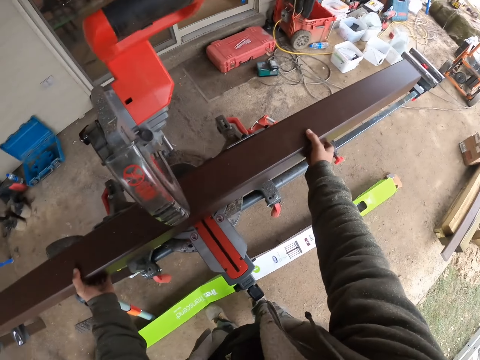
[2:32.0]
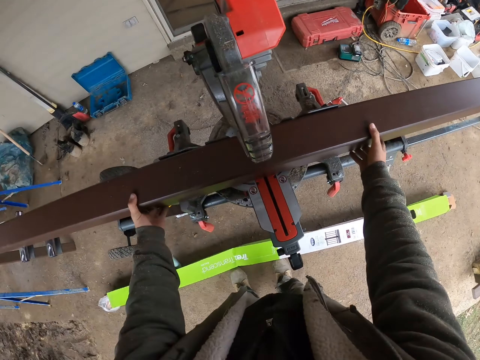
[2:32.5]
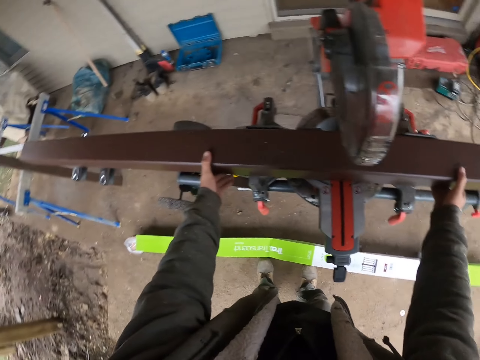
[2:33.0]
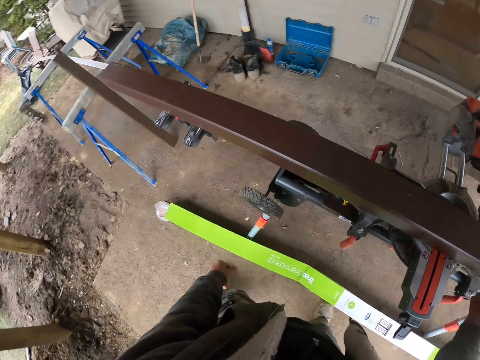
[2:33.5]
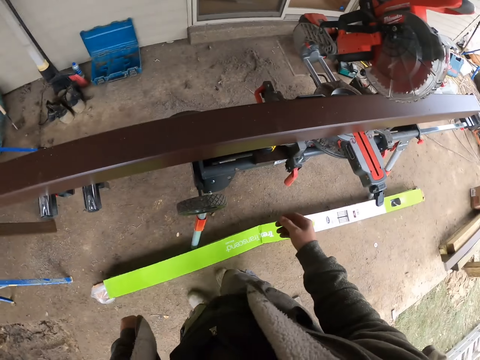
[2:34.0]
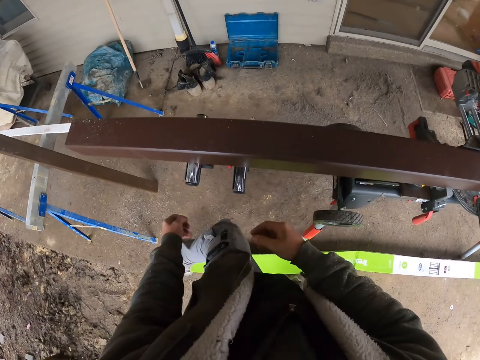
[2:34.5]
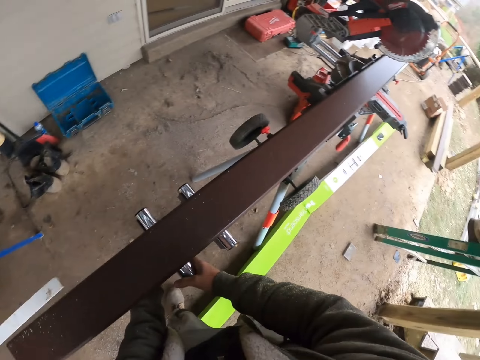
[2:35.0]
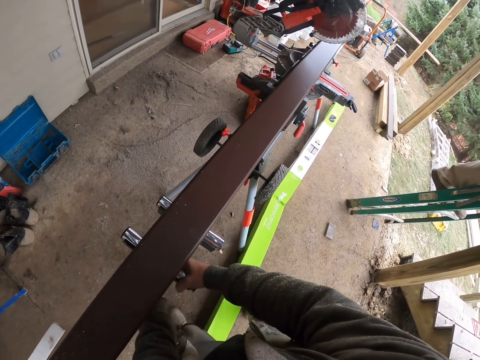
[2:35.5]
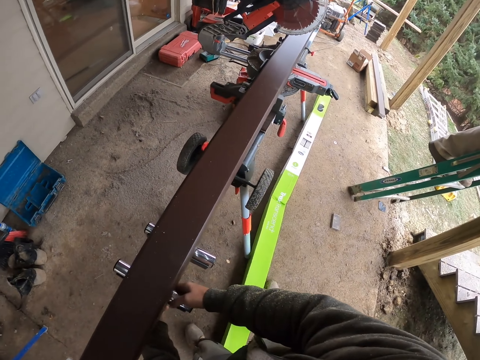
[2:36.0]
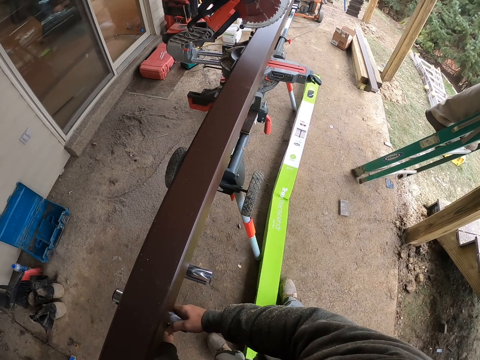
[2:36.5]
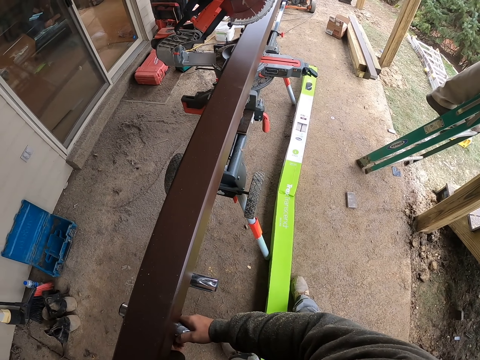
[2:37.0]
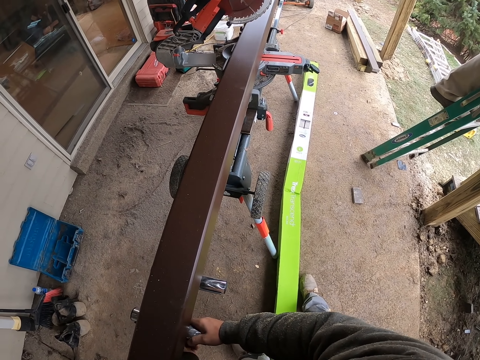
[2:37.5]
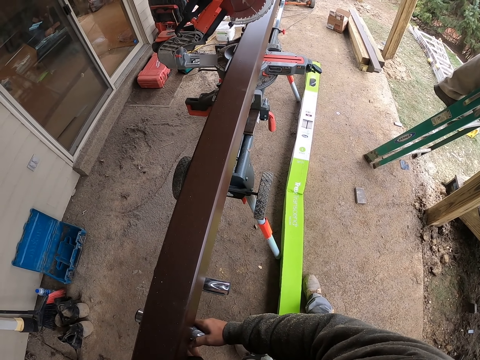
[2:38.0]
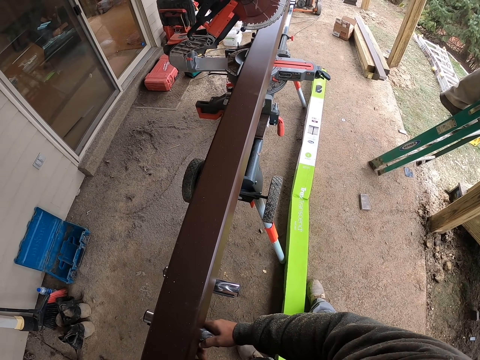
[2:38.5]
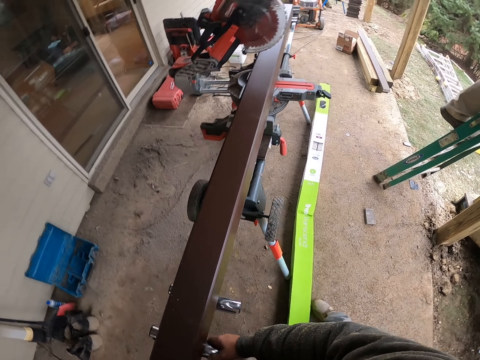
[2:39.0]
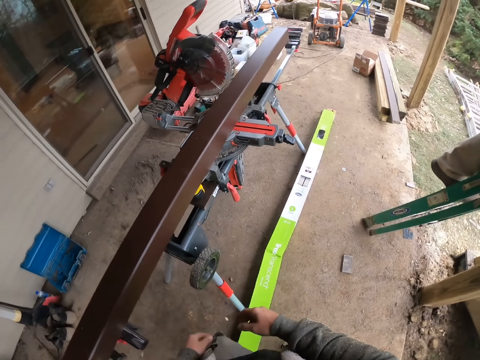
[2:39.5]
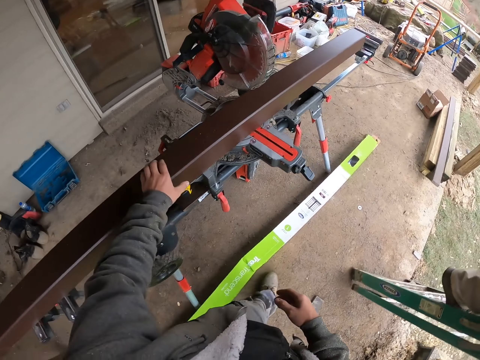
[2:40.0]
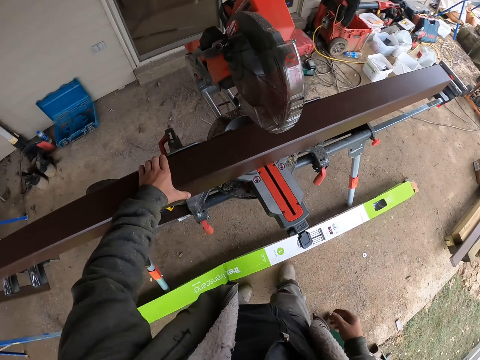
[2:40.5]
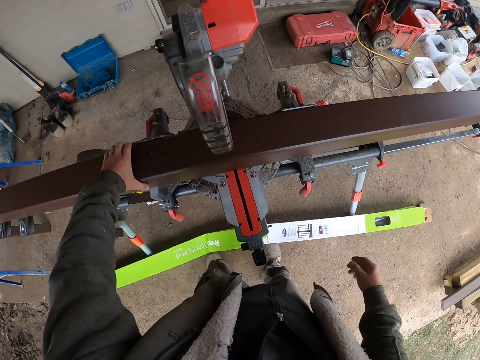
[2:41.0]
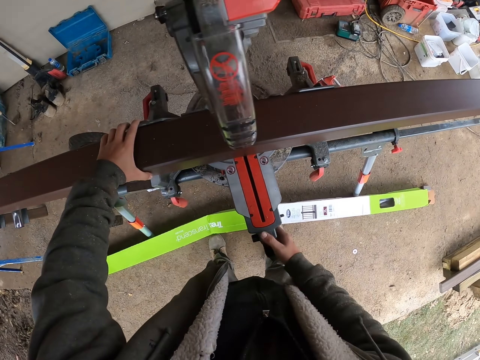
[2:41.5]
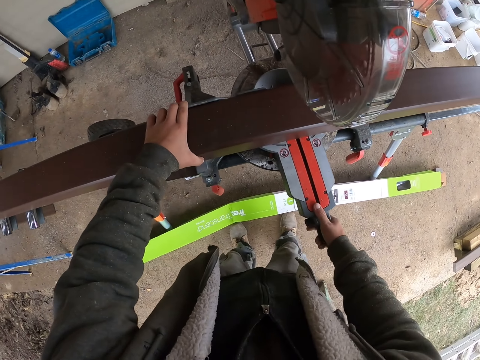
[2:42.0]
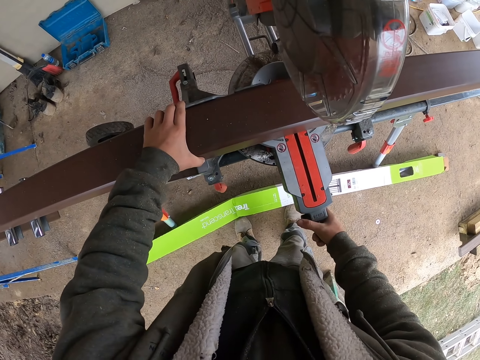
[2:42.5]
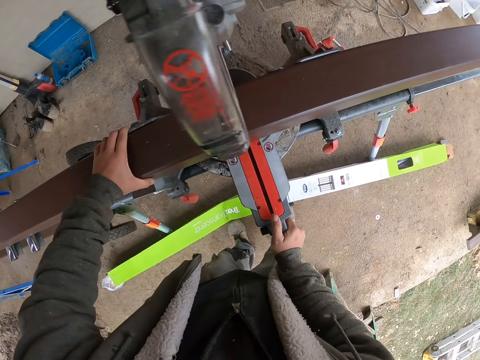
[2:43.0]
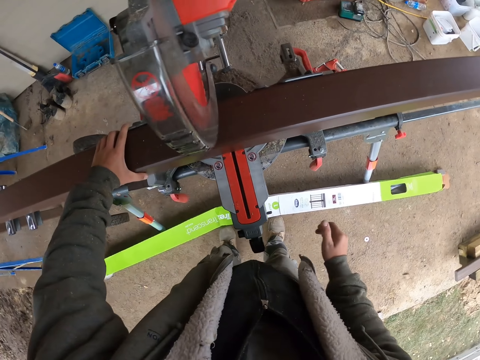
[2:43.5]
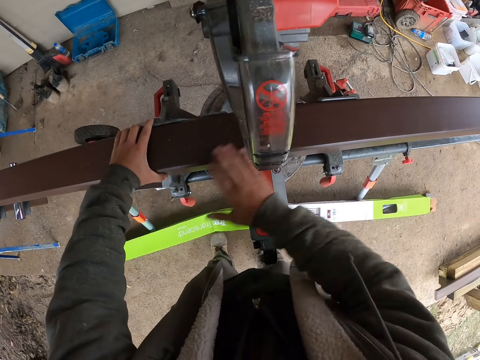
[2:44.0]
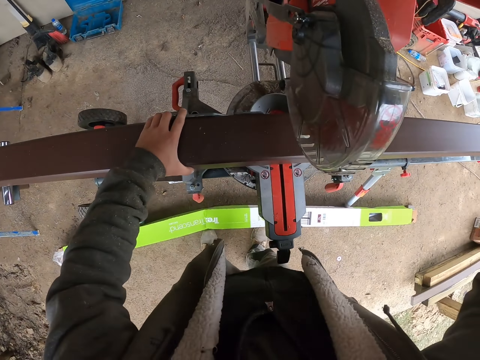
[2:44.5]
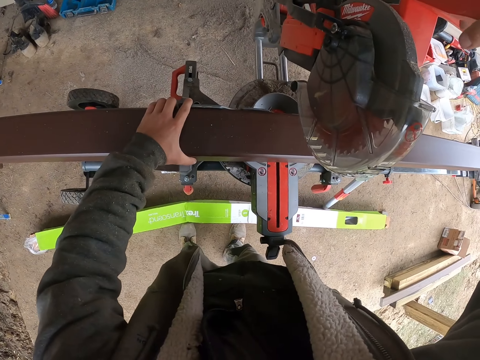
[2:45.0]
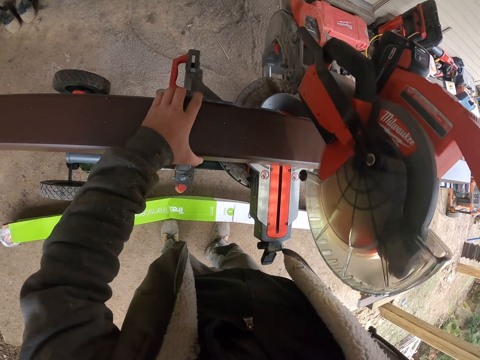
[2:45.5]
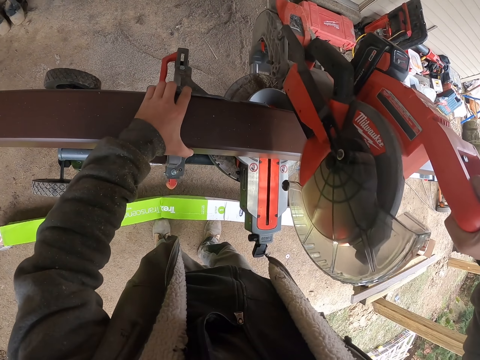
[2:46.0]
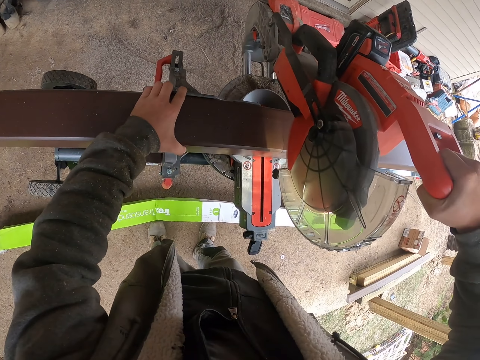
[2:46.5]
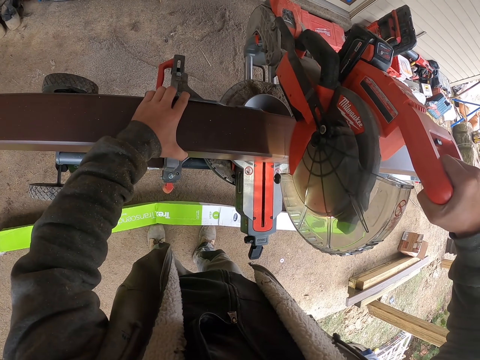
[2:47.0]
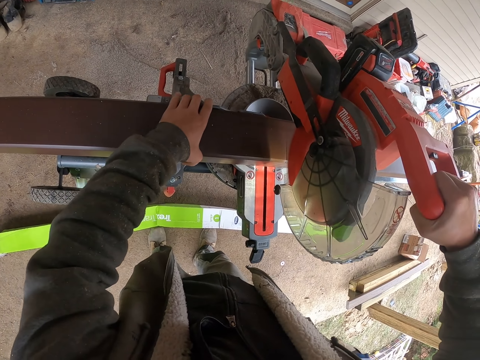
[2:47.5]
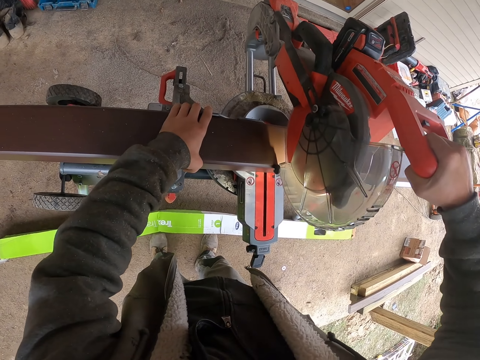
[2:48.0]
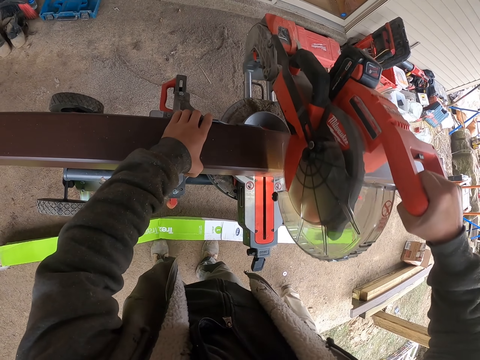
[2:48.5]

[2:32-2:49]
The camera wearer adjusts the wood. They adjust the wood cutter or compound miter saw. They cut the wood with the wood cutter.

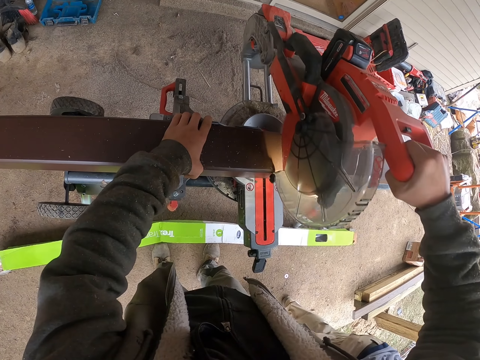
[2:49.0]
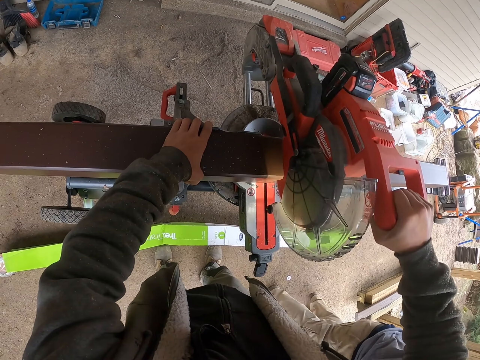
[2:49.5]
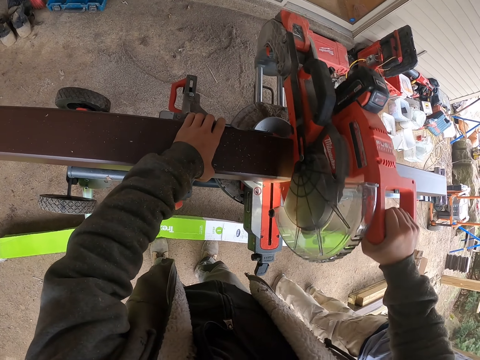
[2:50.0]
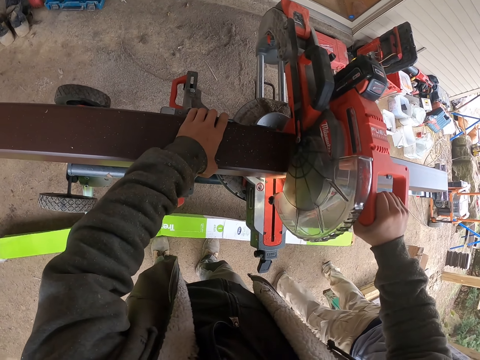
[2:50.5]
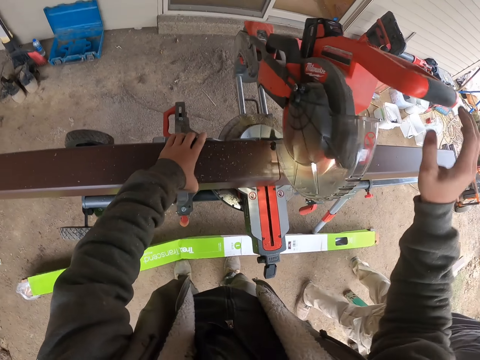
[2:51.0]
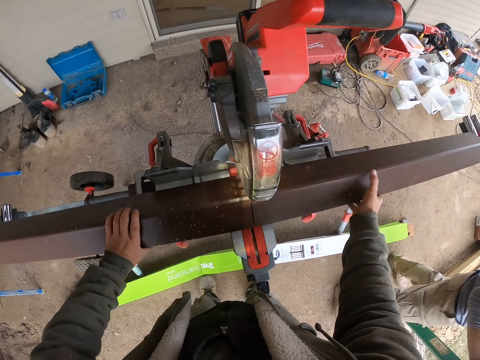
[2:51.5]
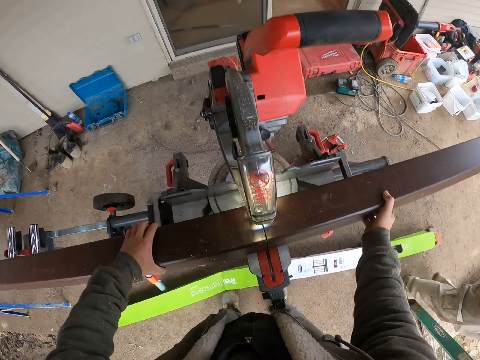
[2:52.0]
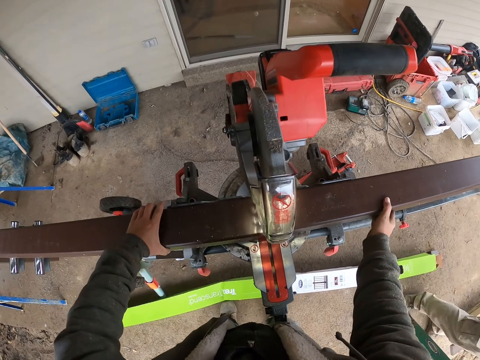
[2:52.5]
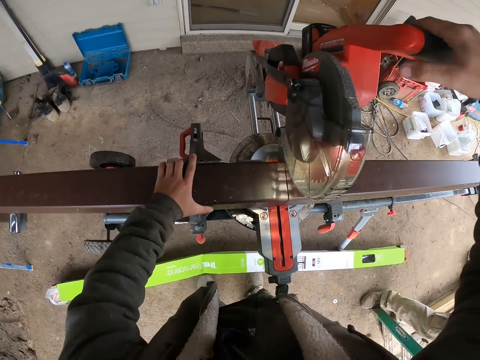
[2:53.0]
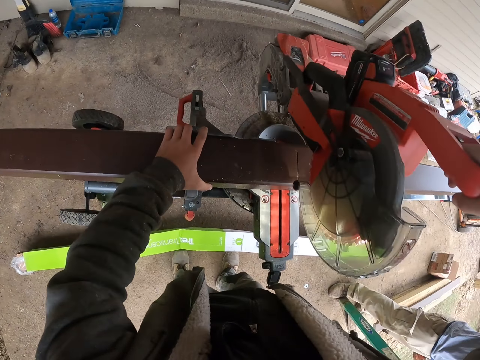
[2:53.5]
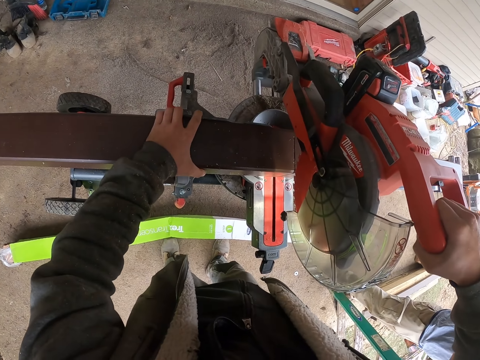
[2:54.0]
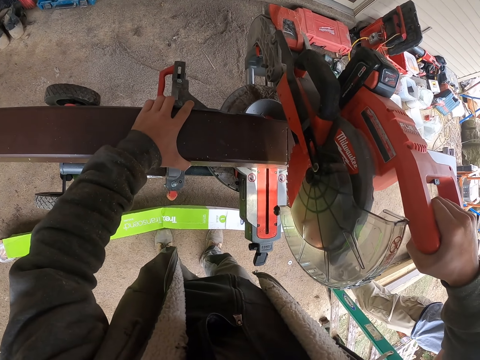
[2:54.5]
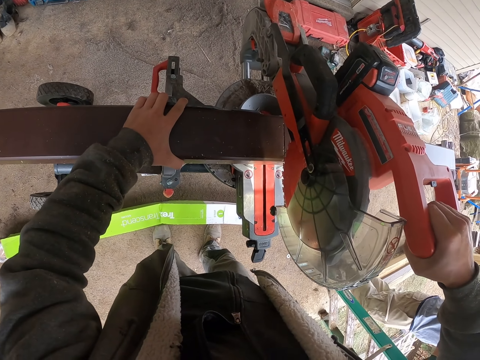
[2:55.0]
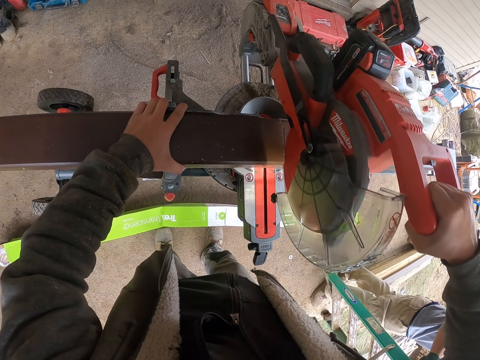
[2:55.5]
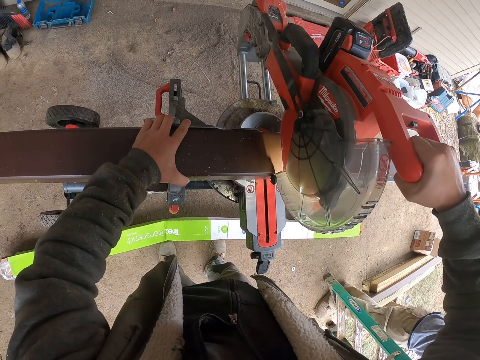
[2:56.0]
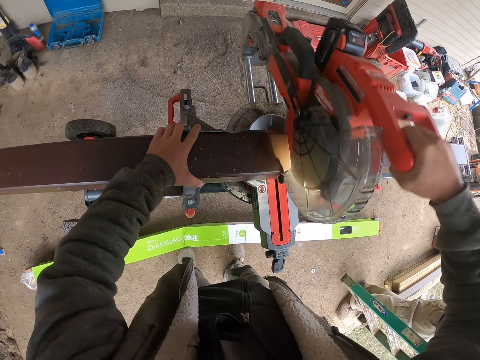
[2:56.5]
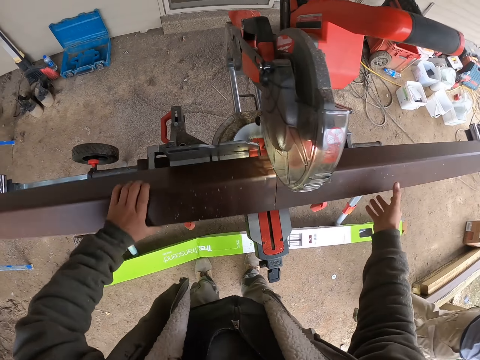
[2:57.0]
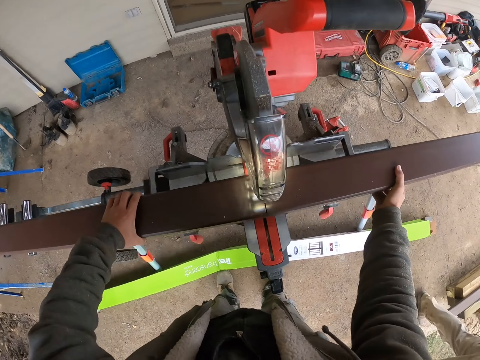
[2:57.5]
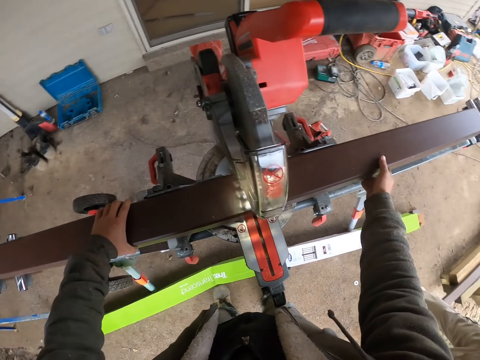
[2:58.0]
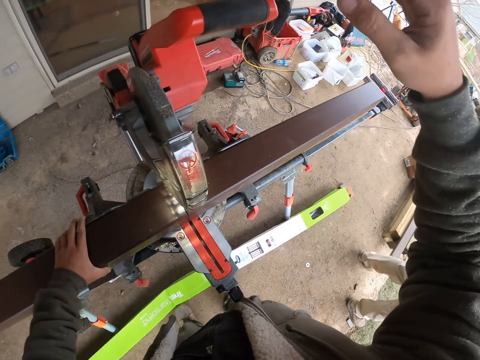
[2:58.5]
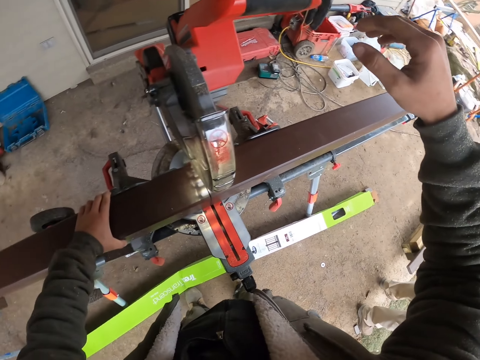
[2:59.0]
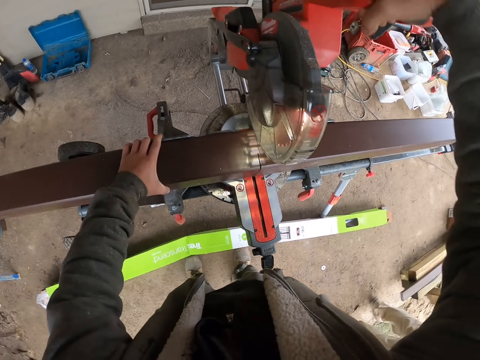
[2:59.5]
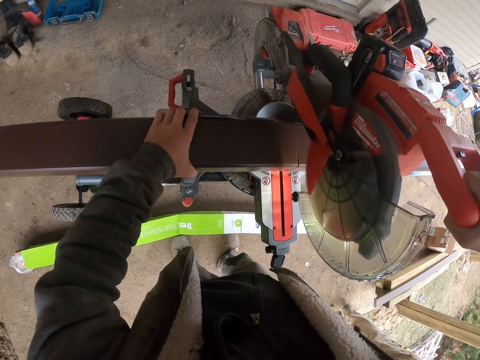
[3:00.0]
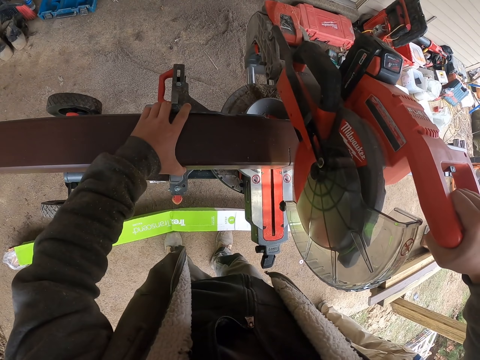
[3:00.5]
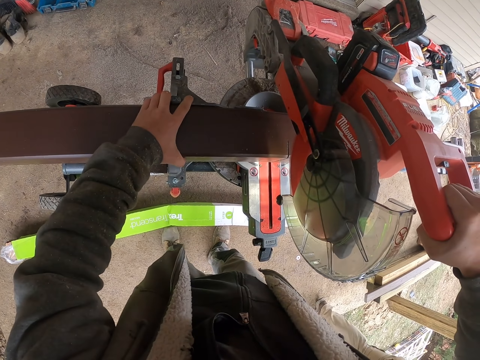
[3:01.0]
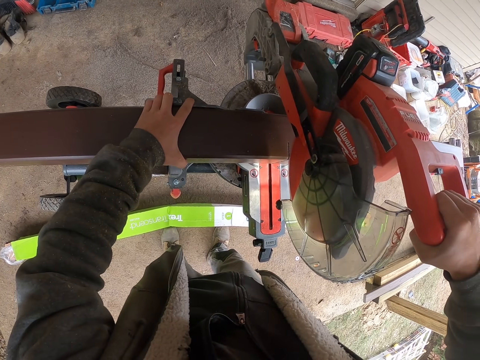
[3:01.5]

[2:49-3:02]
The camera wearer adjusts the wood. They cut the wood with the wood cutter. They adjust the wood. They cut the wood with the wood cutter.
